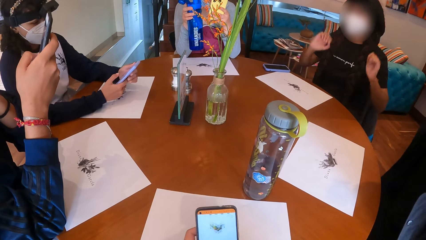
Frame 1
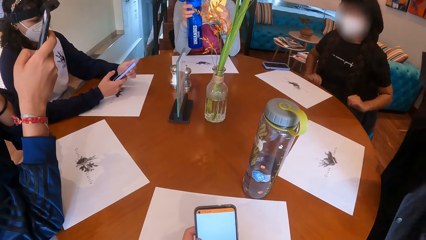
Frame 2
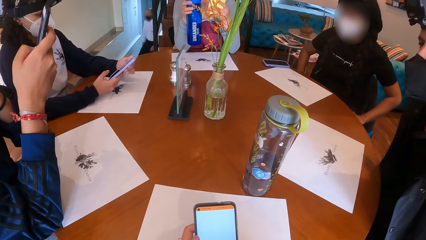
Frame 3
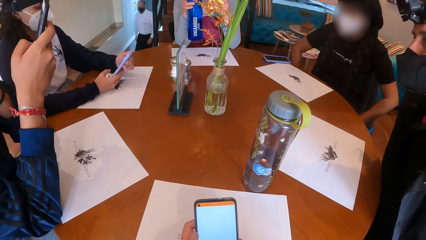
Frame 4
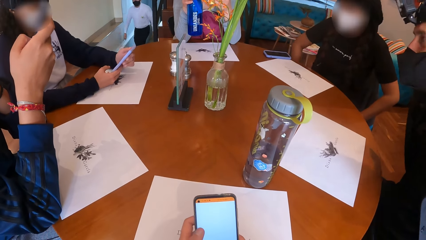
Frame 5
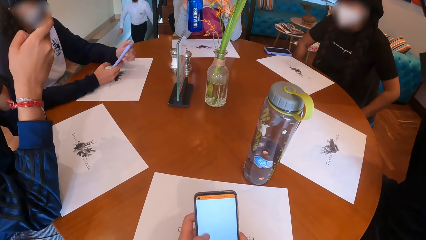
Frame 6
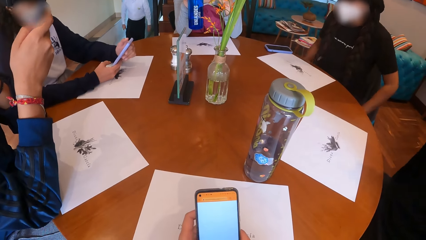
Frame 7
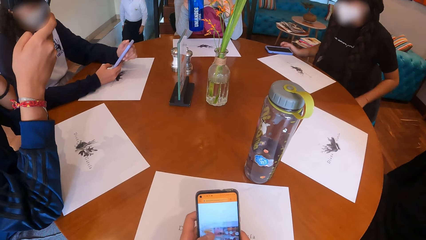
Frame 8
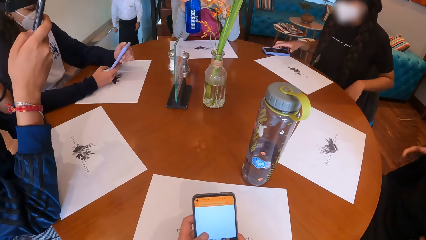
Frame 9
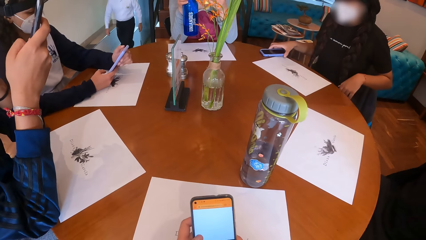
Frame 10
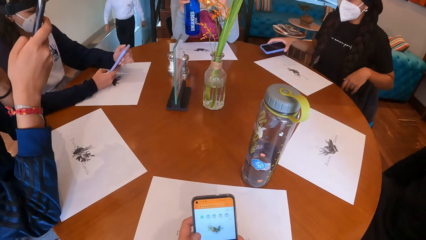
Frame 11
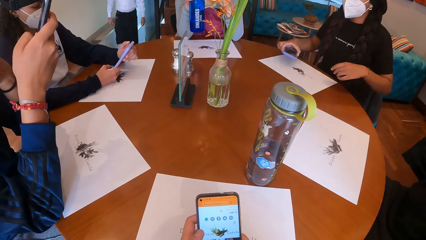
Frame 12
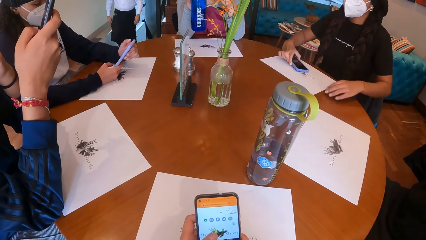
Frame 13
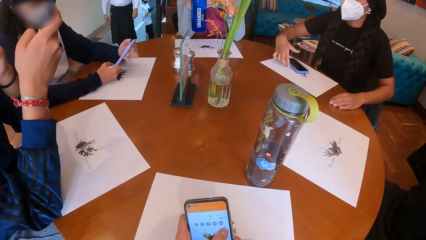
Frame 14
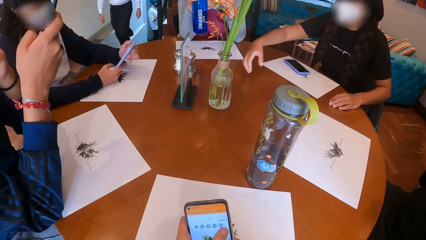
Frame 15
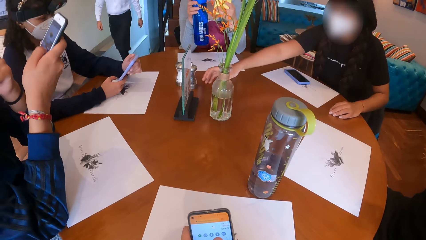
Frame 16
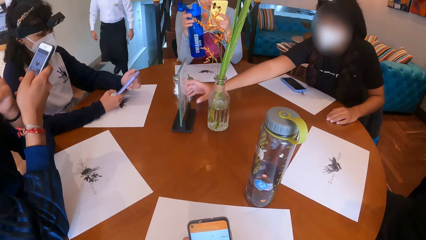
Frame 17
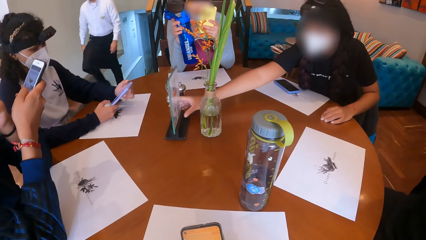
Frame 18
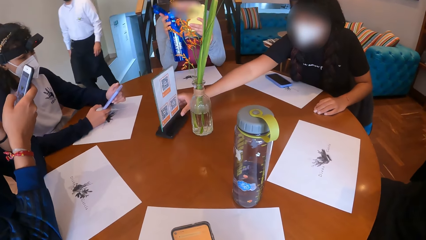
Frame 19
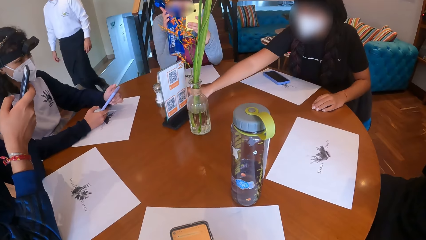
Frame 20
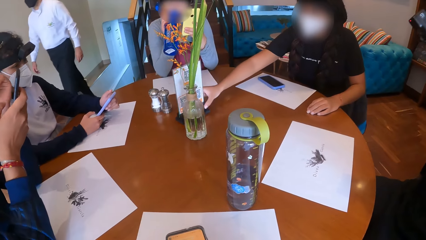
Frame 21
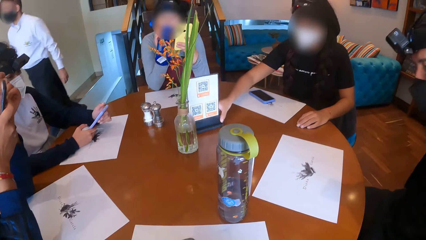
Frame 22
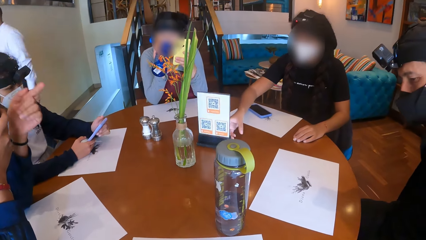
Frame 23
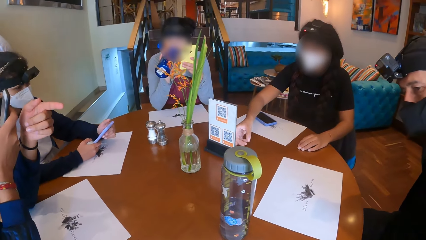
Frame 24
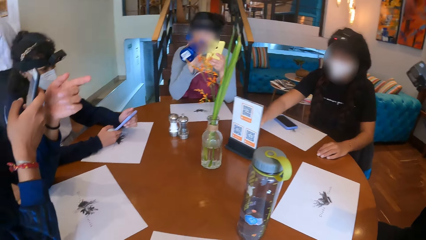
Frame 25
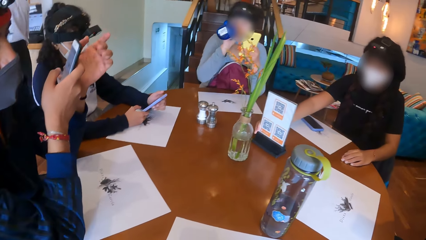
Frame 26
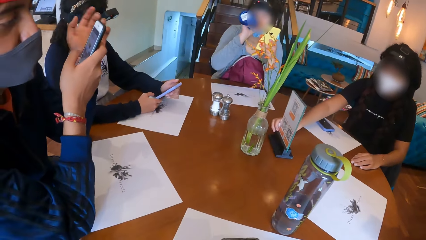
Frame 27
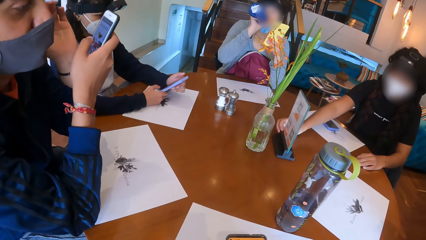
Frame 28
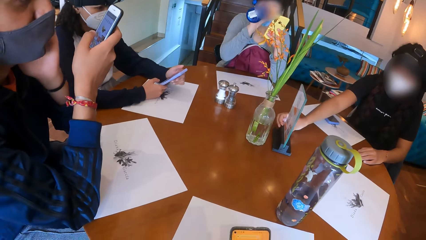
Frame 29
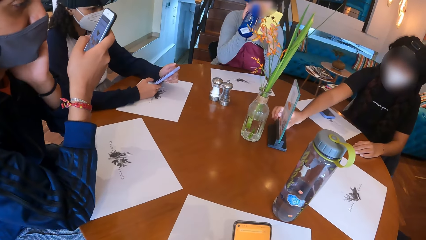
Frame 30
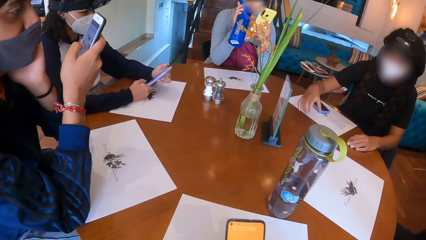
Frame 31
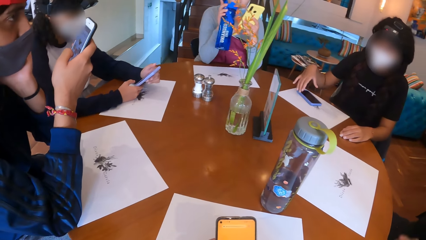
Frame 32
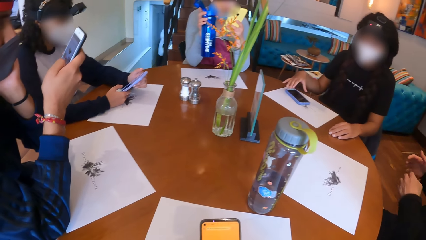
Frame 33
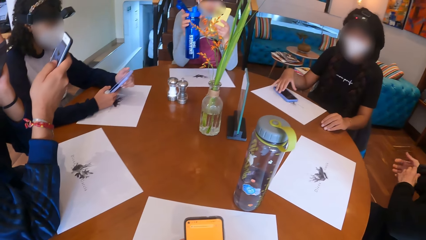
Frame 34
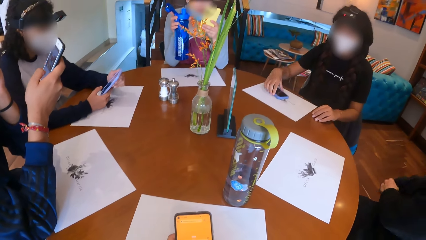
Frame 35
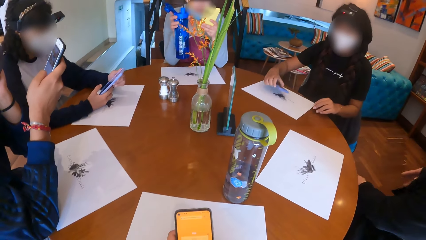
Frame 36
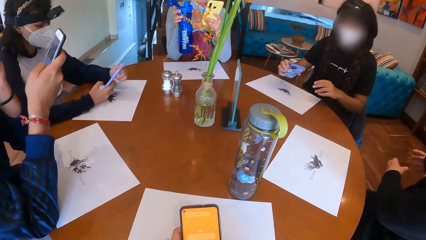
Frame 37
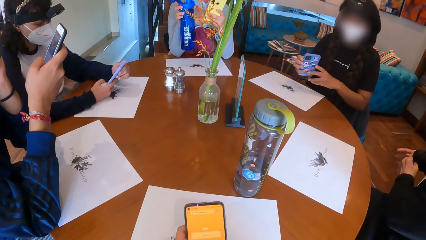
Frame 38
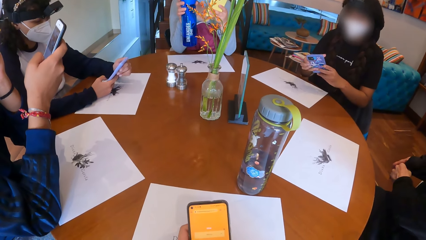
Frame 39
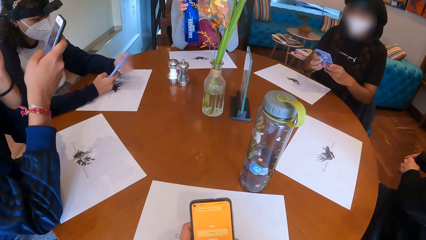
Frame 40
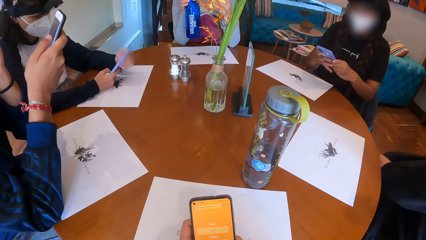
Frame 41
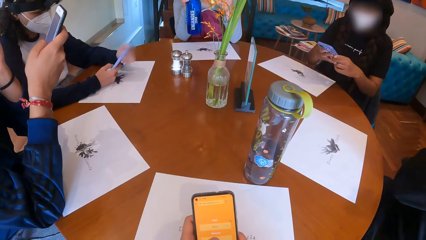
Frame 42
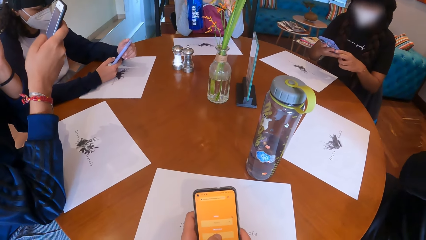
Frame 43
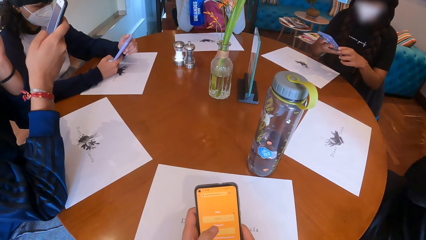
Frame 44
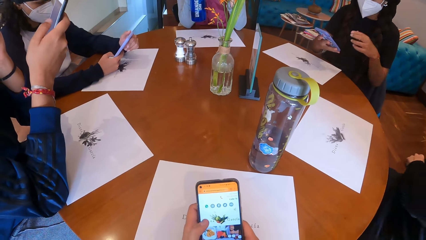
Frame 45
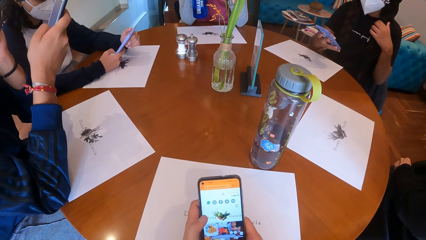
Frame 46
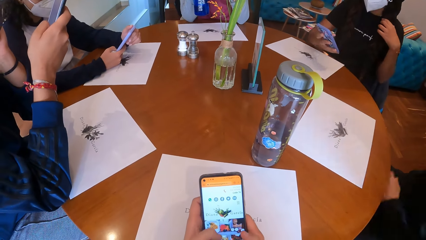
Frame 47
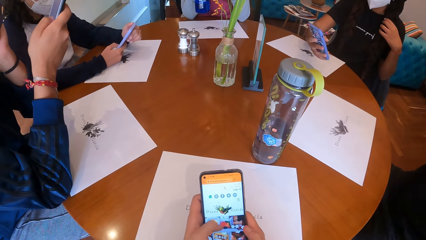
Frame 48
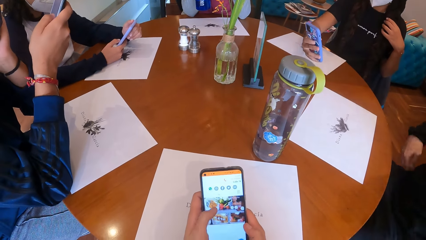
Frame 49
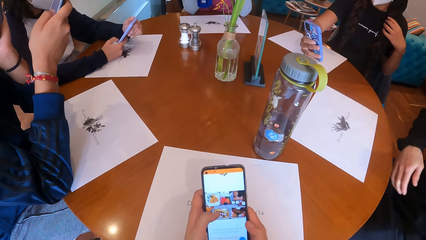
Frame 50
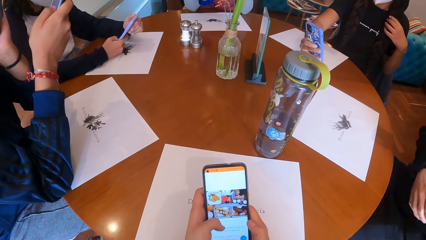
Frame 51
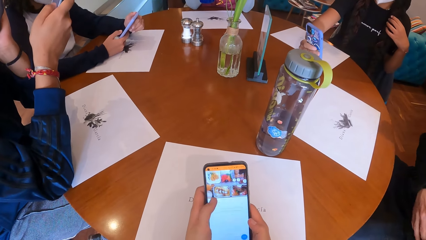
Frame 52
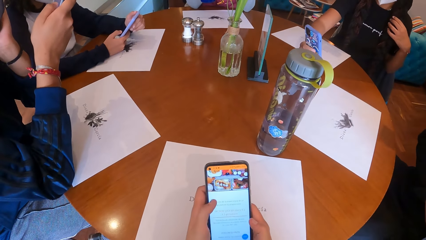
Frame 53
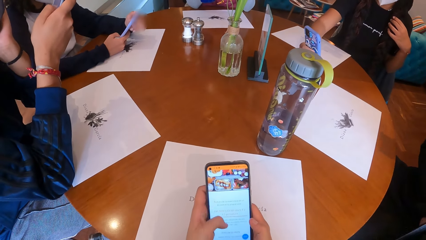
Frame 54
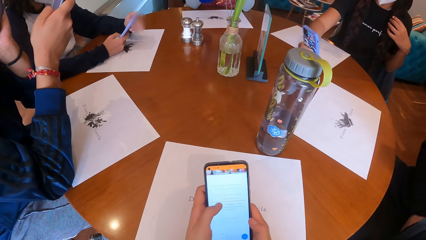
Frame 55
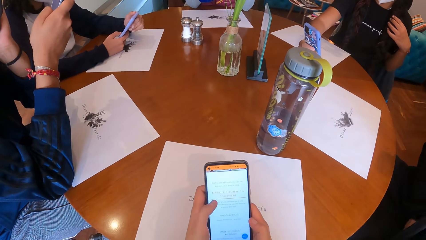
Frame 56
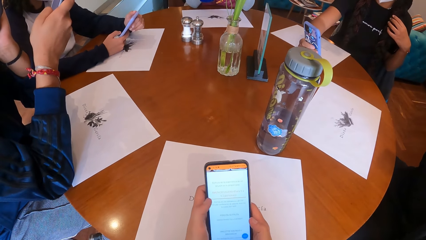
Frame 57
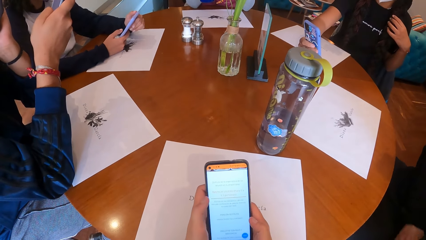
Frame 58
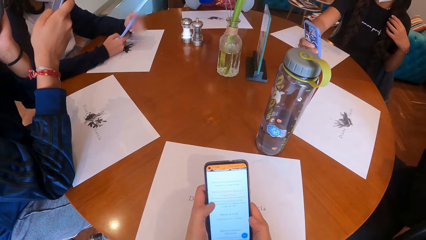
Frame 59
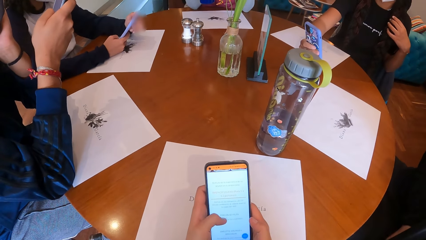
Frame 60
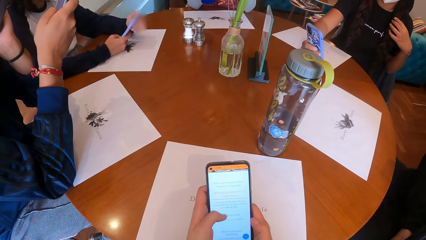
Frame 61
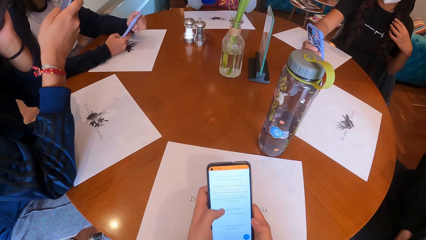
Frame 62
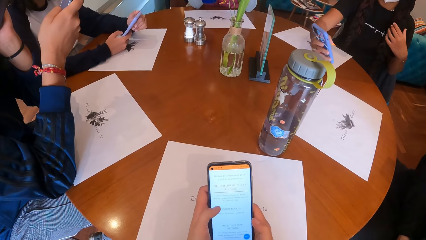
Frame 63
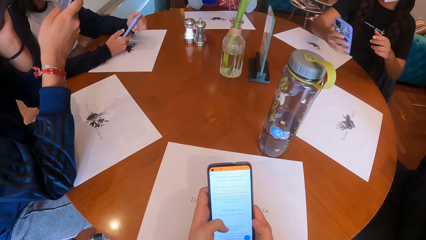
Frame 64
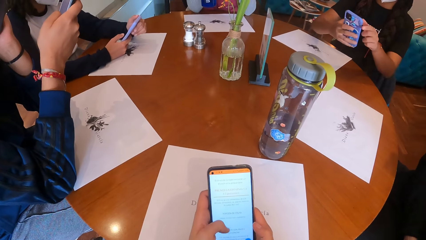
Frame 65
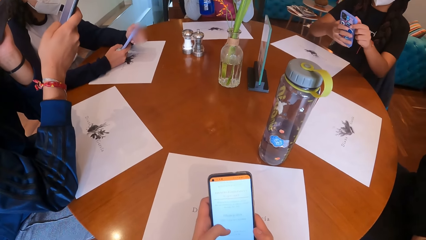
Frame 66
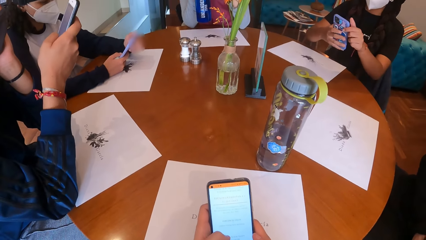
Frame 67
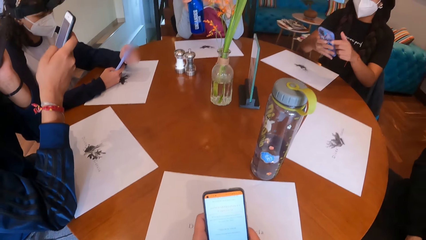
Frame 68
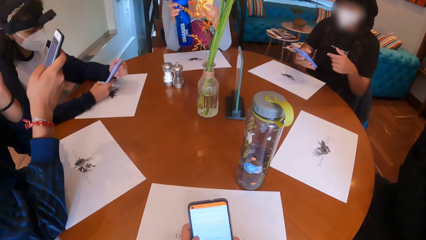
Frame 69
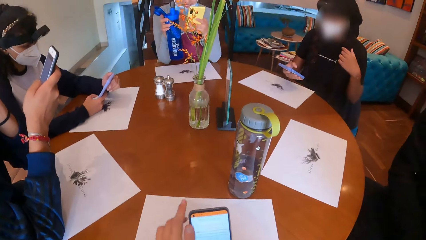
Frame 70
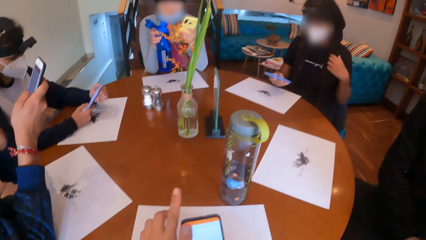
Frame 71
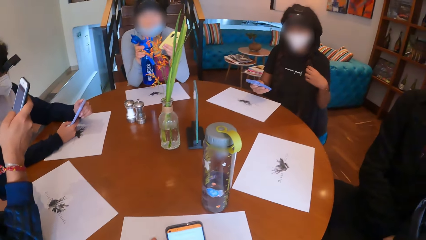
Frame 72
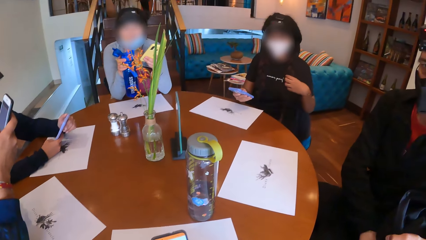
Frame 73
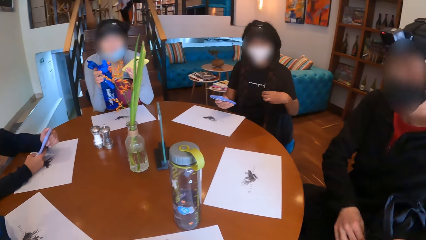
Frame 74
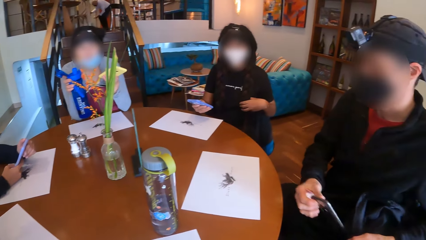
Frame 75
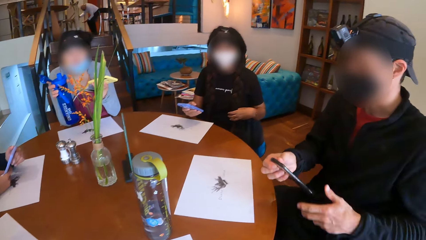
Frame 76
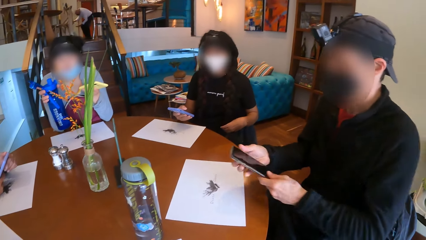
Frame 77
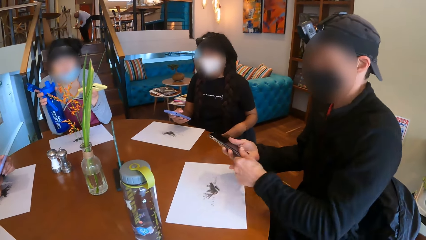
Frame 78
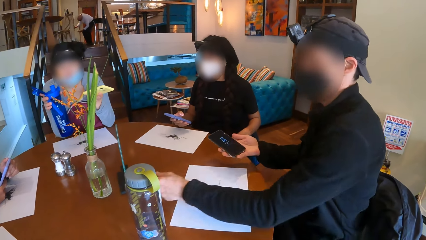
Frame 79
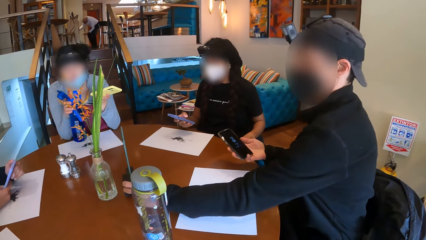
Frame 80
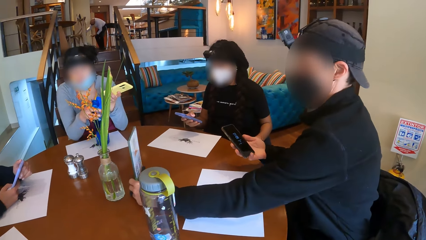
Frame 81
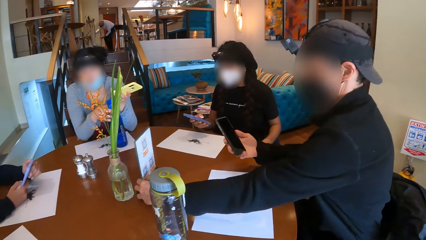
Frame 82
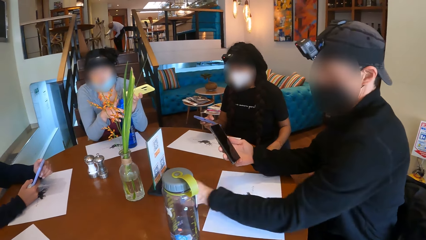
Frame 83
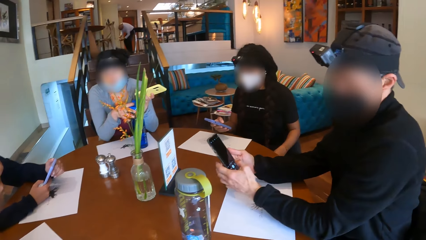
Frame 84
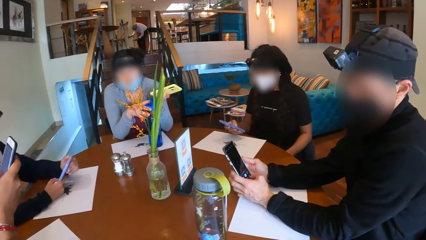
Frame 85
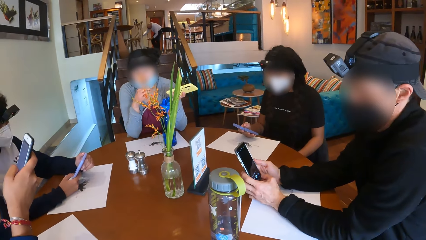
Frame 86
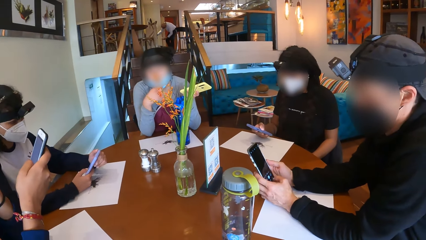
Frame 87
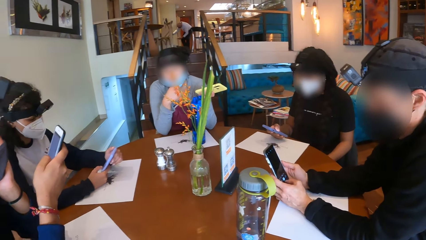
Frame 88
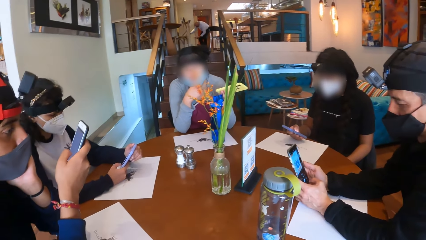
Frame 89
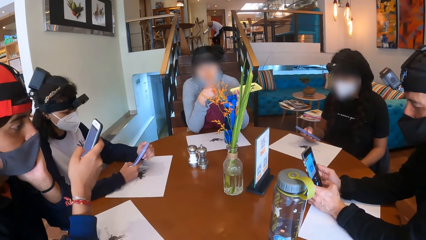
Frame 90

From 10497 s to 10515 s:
A woman moves the cellphone on the table with her right hand and moves the stand on the table with her right hand. The woman picks up the paper. The woman picks up the cellphone on the table with her right hand. A man removes his jacket with both hands. The woman operates the cellphone with her right hand. The woman takes pictures. The camera wearer scrolls the phone. The man pulls out a cellphone from his pocket with his right hand. The woman scrolls the phone. The man moves the stand on the table with his left hand. Another woman drops the bottle in her right hand on the table. The man holds the phone. The other woman lowers her nose mask with her right hand.
